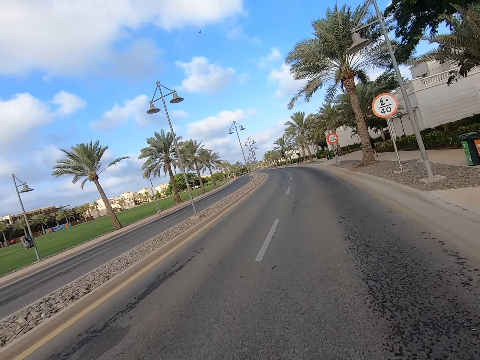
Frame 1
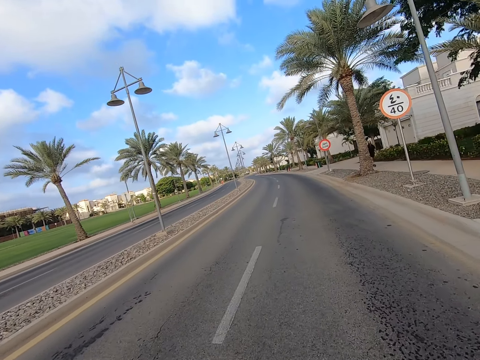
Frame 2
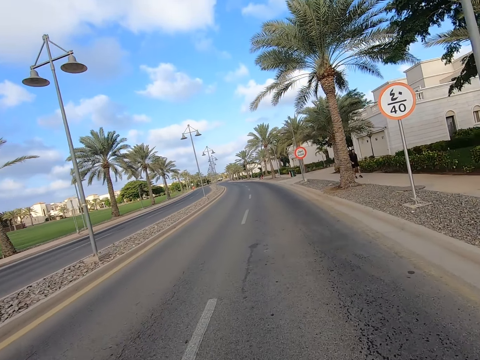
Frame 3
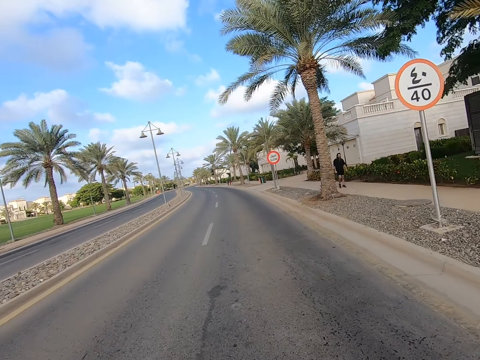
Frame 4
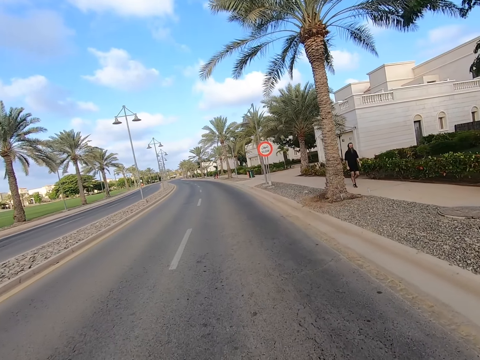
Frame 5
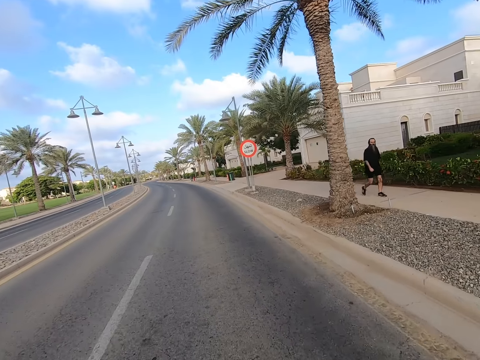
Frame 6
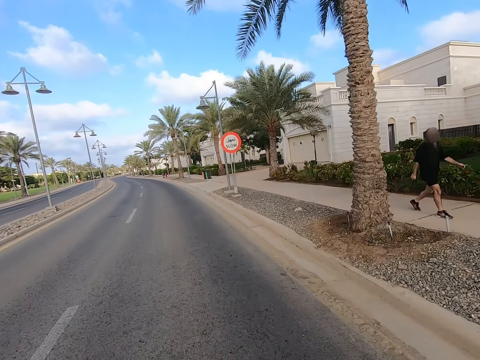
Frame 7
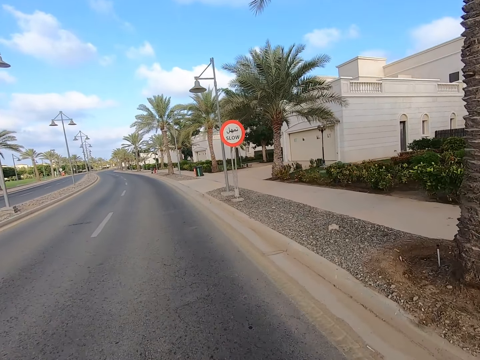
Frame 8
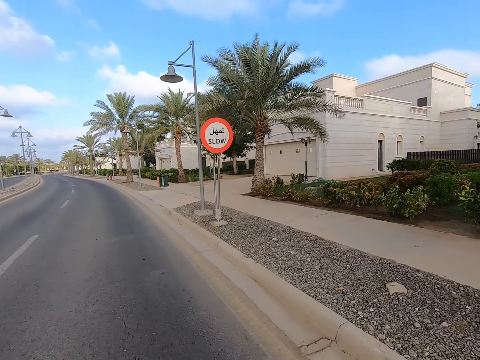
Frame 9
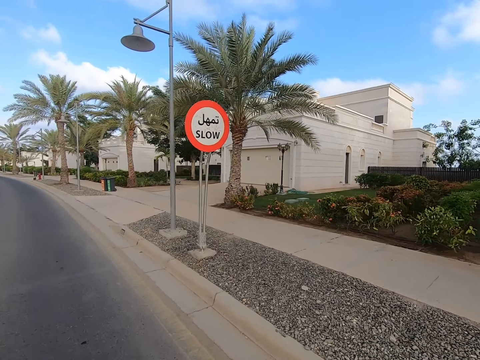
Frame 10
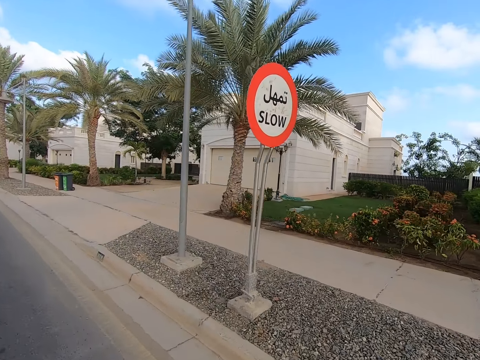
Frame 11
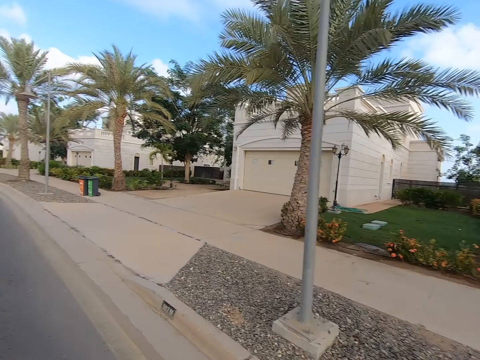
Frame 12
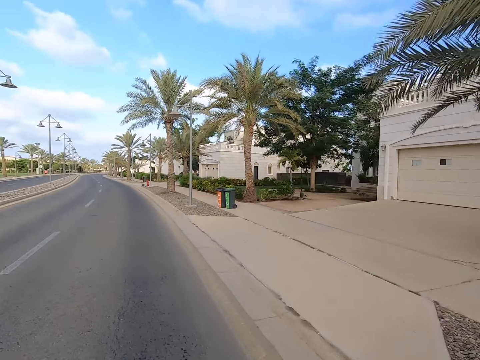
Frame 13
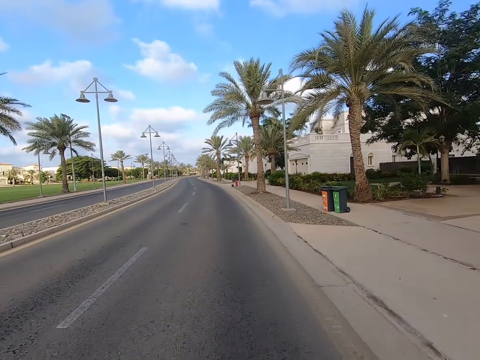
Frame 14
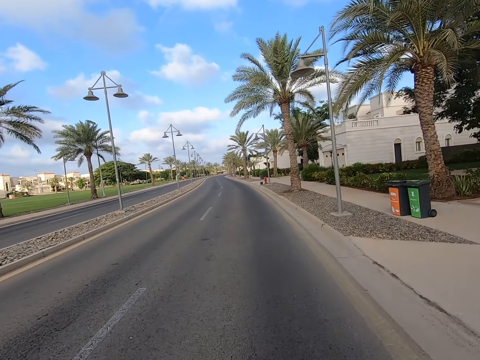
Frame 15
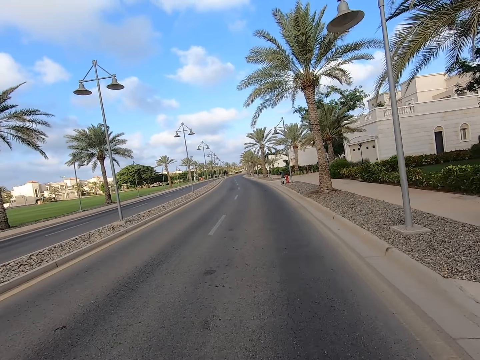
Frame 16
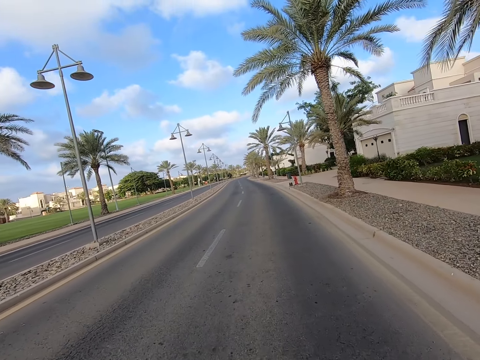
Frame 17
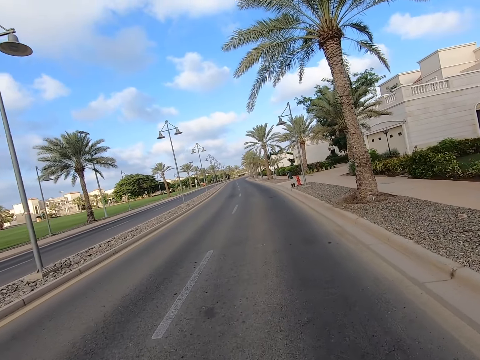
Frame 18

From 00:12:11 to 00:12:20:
A man walks on the road. The camera wearer cycles the bicycle on the road.

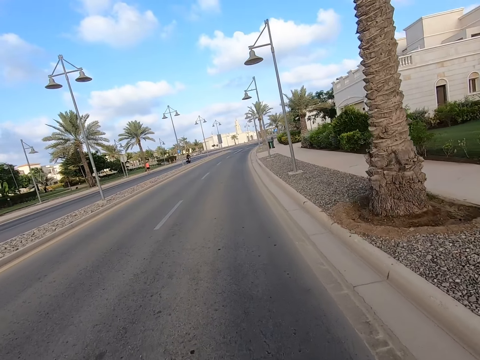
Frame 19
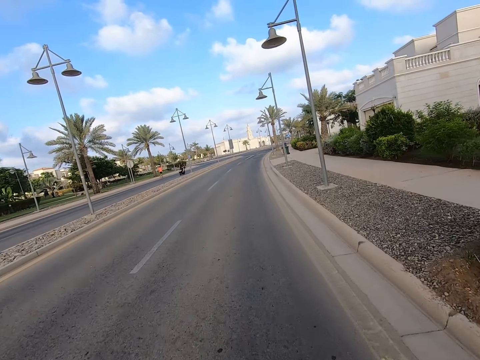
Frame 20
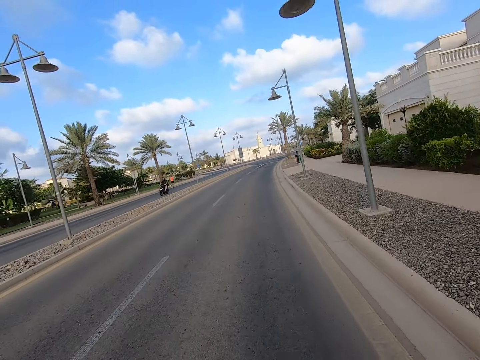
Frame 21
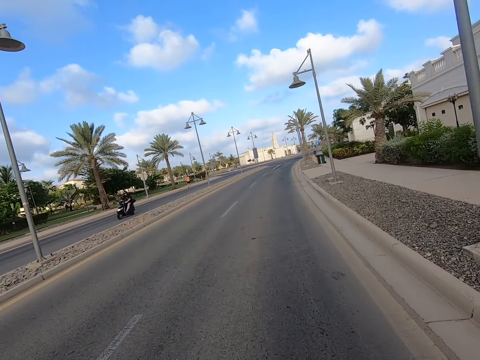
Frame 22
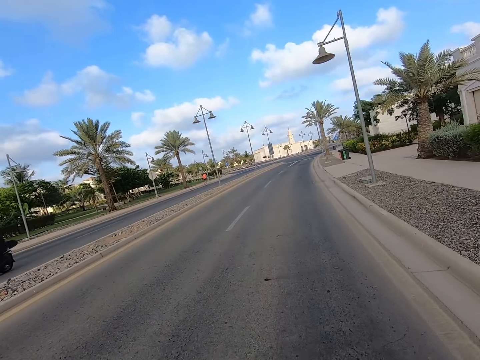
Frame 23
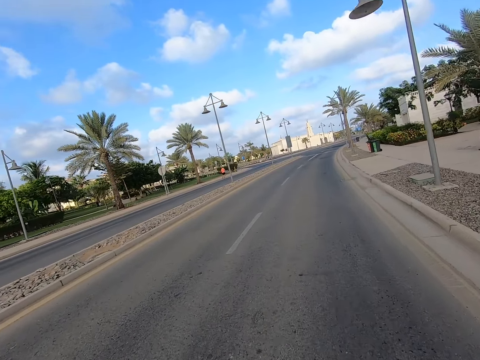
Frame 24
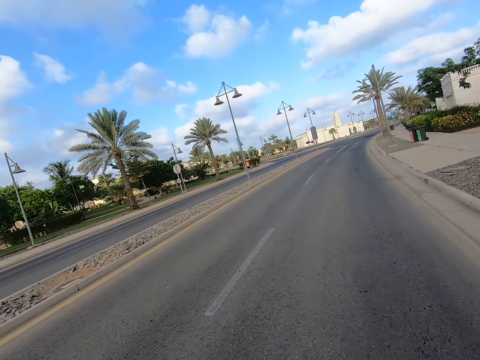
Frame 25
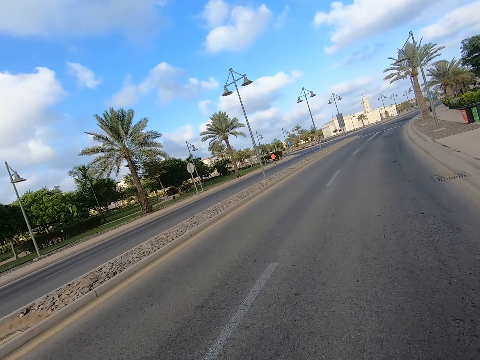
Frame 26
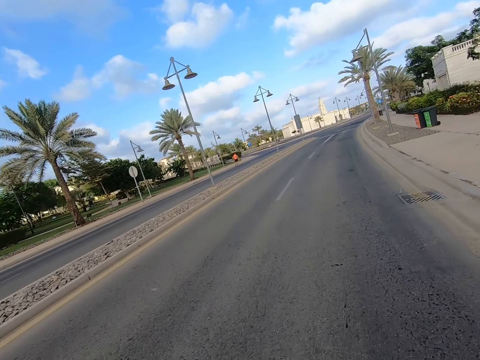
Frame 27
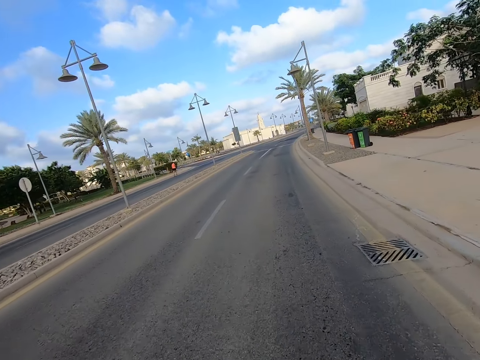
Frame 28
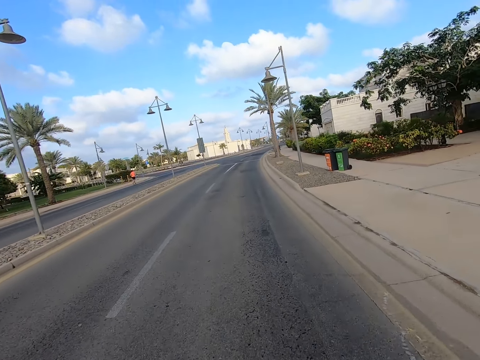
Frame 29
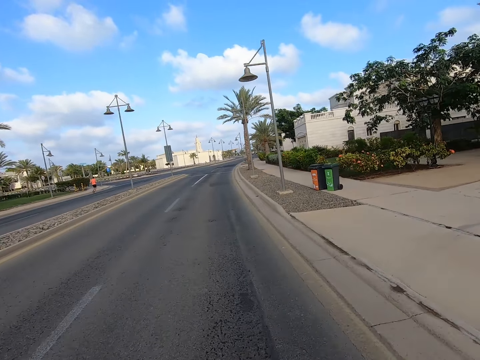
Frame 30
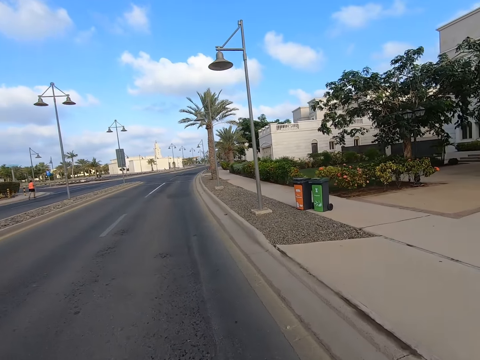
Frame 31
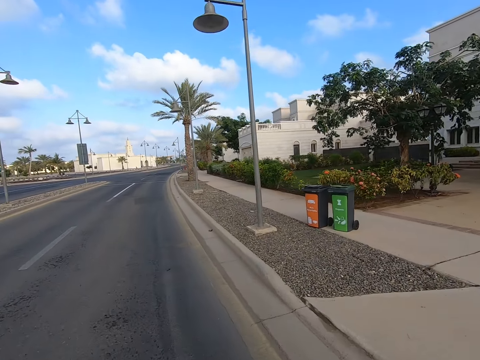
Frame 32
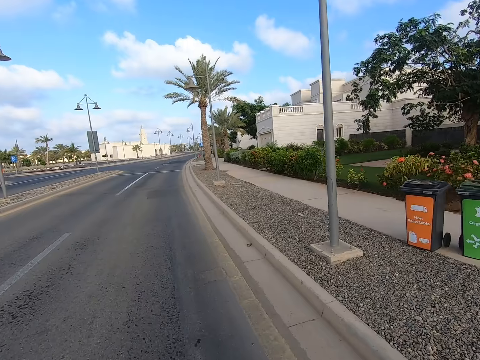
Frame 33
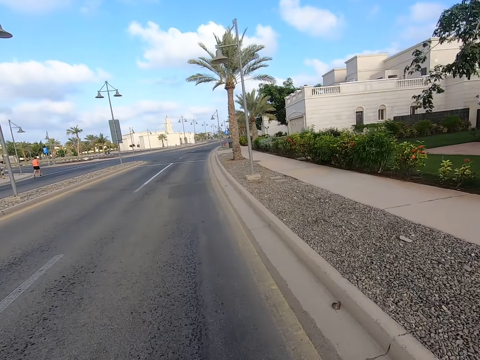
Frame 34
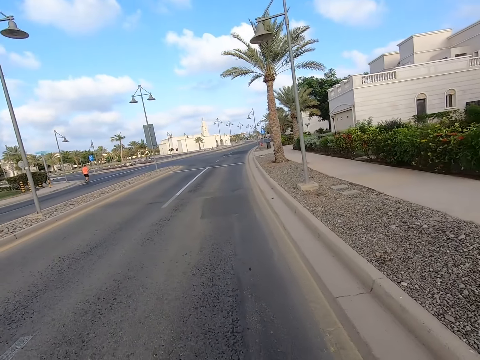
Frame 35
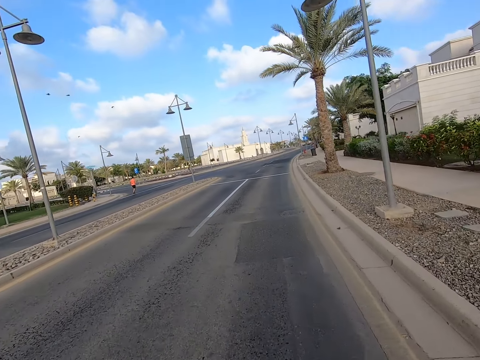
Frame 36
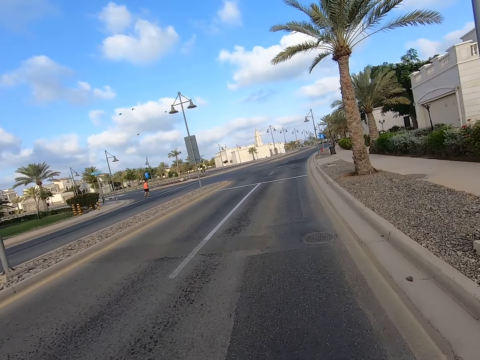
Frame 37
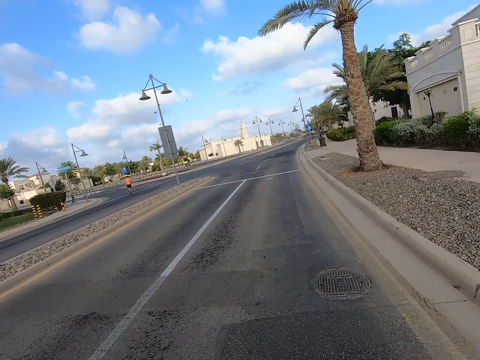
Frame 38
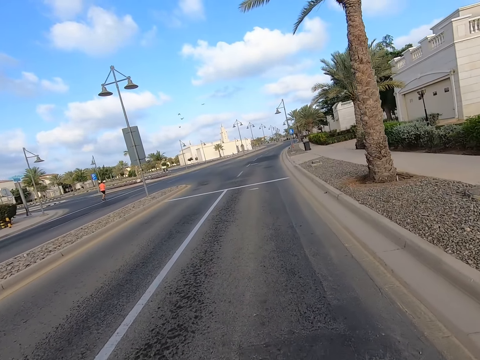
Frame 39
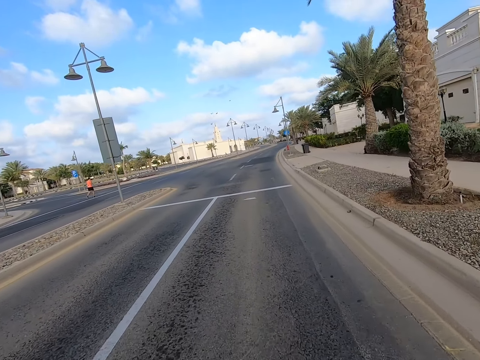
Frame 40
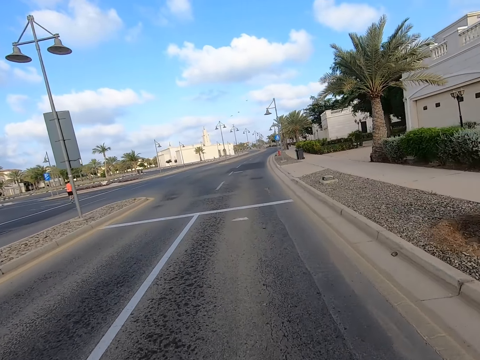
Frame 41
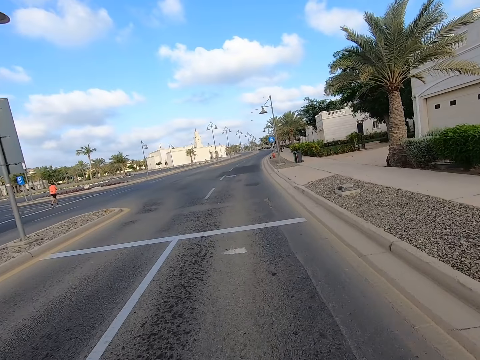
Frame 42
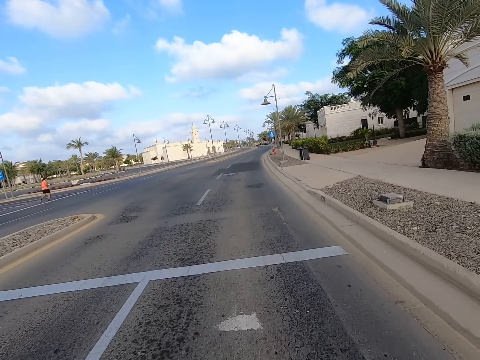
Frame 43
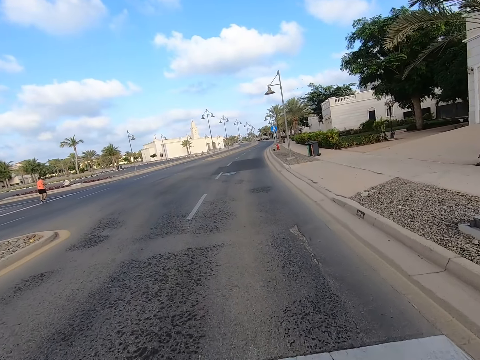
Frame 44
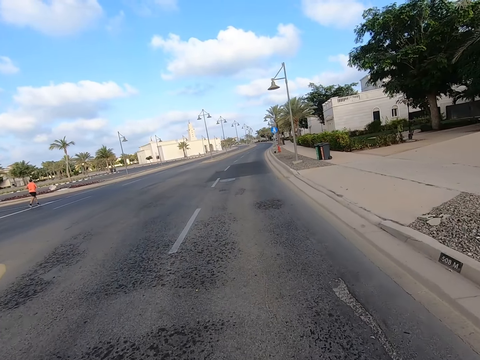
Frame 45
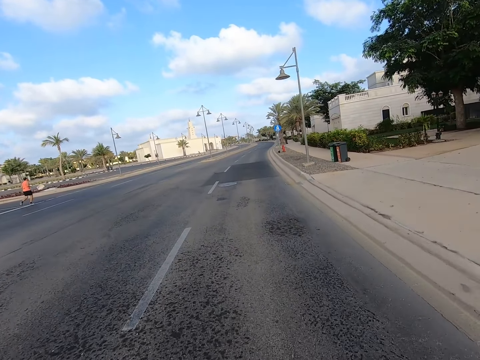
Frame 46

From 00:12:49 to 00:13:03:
A man cycles the motorcycle on the road. Another man runs on the road. The camera wearer cycles the bicycle on the road.
